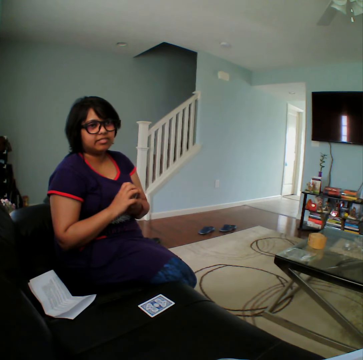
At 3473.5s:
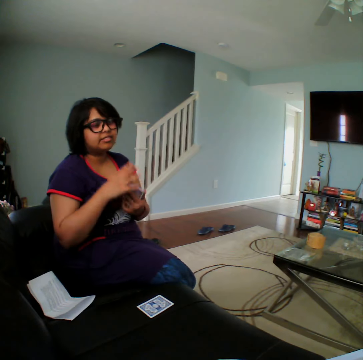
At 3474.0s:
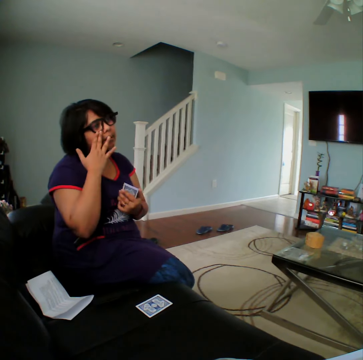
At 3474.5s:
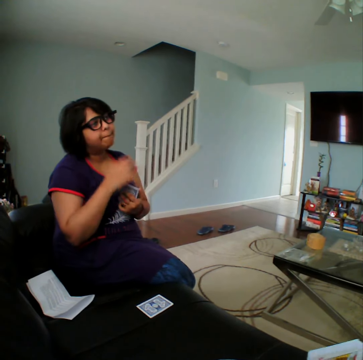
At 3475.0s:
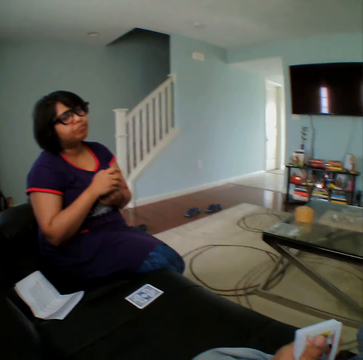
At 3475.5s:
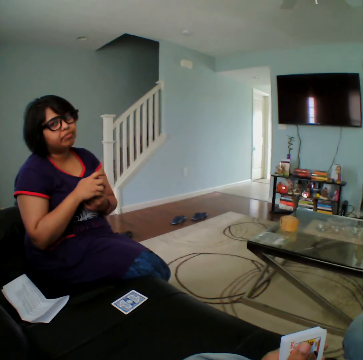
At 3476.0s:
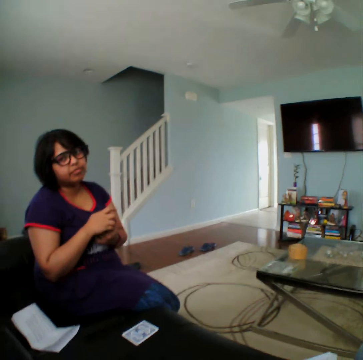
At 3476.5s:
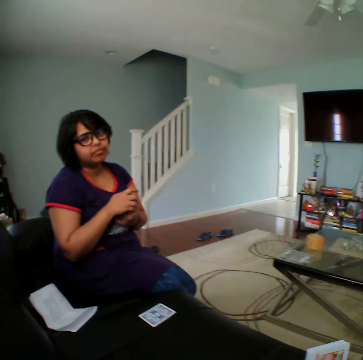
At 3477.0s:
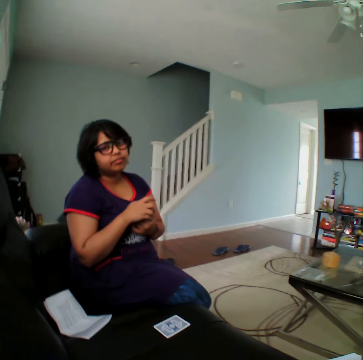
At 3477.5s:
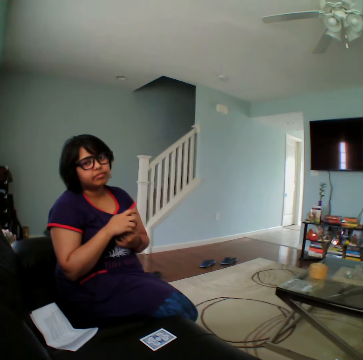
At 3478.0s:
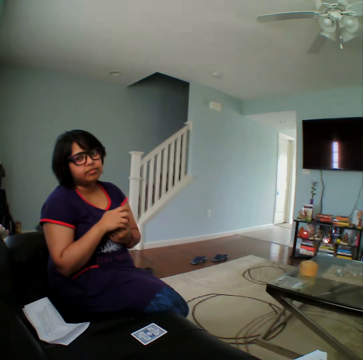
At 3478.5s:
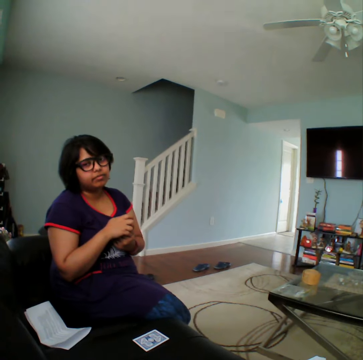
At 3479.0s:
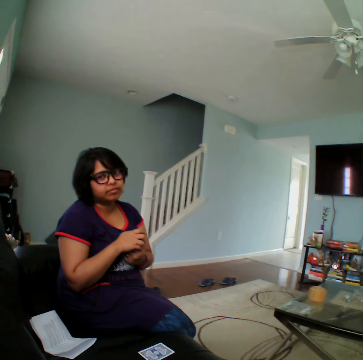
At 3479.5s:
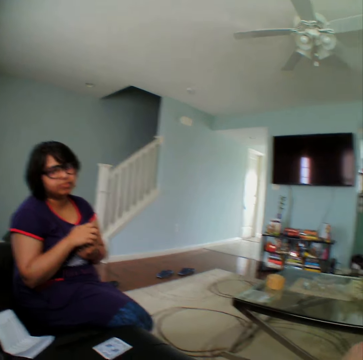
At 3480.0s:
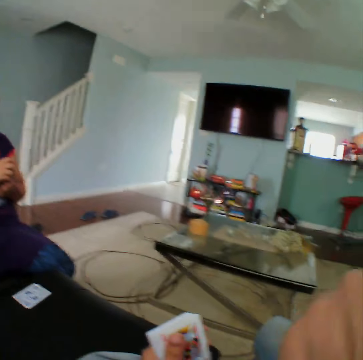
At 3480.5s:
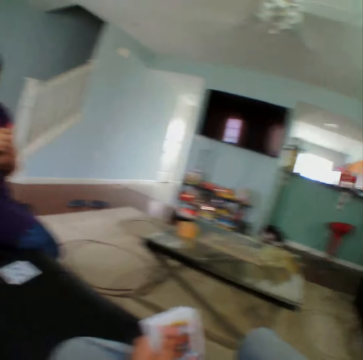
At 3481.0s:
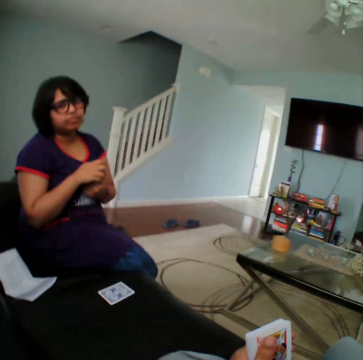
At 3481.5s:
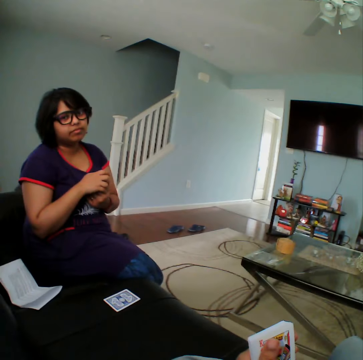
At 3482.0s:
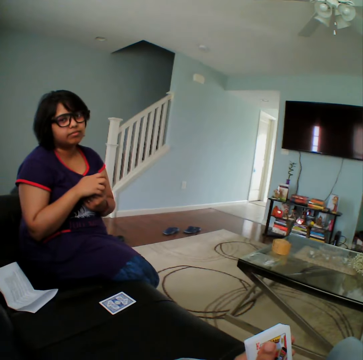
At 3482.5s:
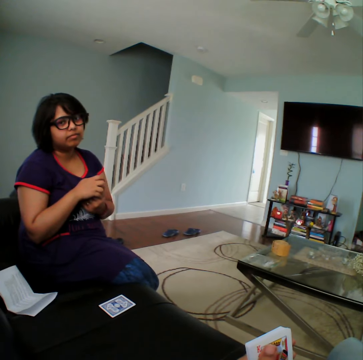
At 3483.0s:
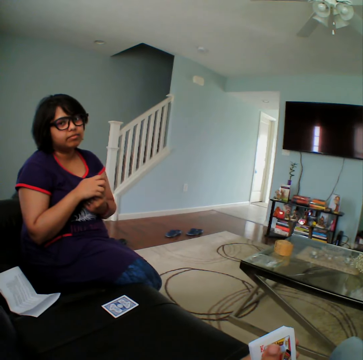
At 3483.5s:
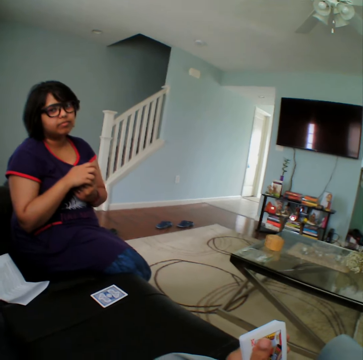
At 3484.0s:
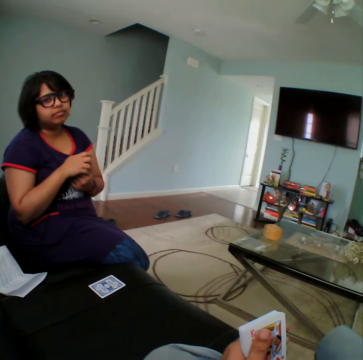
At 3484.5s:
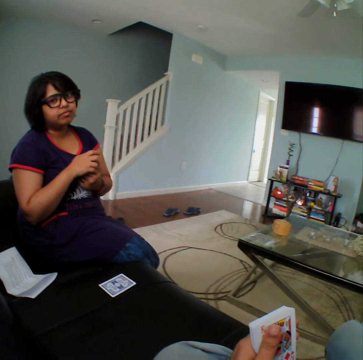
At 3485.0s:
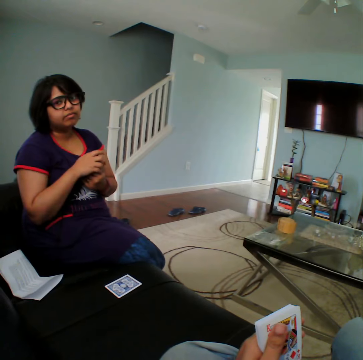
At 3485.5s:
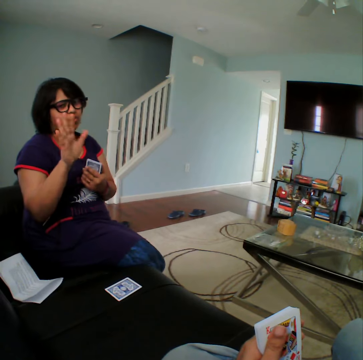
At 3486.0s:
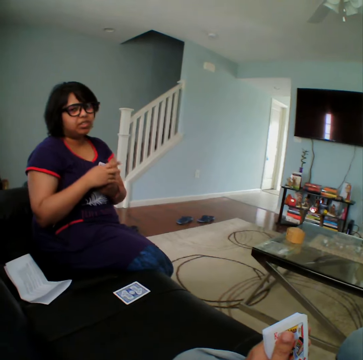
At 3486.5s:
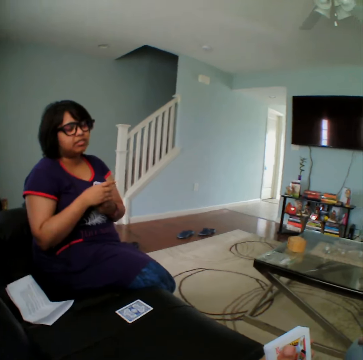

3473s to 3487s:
The camera wearer talks to a woman.

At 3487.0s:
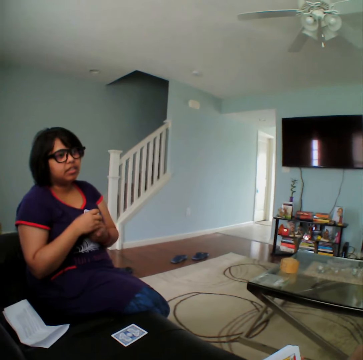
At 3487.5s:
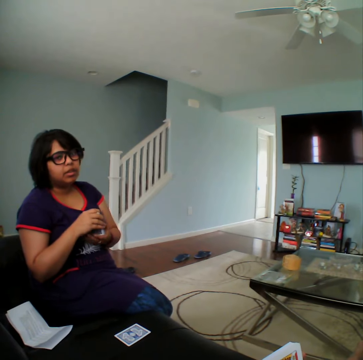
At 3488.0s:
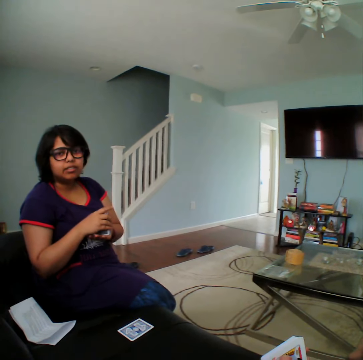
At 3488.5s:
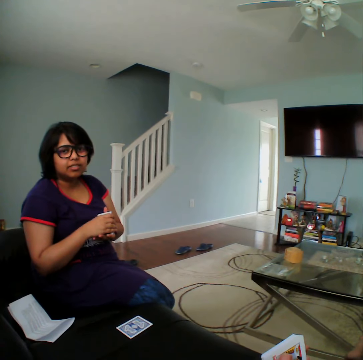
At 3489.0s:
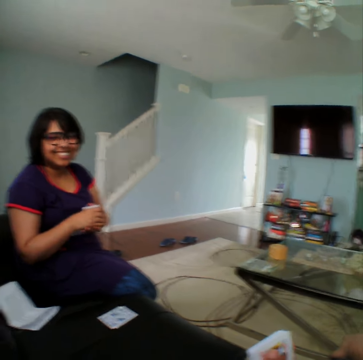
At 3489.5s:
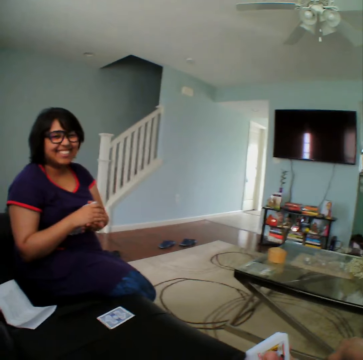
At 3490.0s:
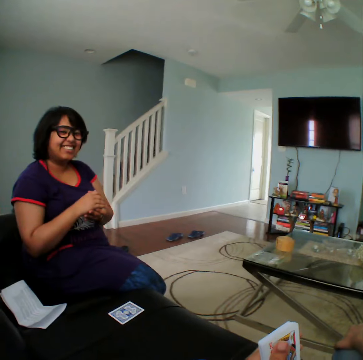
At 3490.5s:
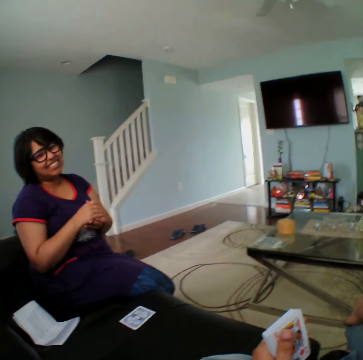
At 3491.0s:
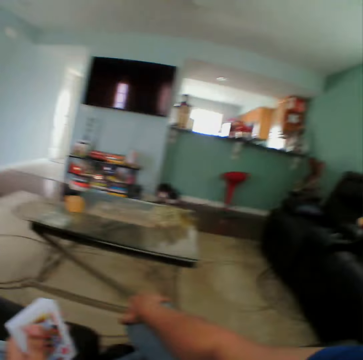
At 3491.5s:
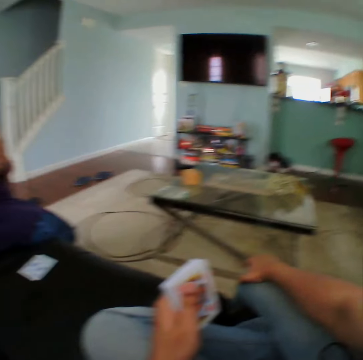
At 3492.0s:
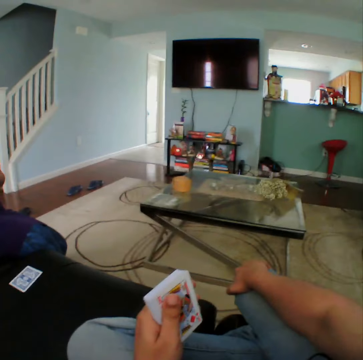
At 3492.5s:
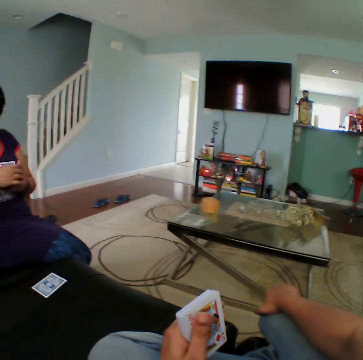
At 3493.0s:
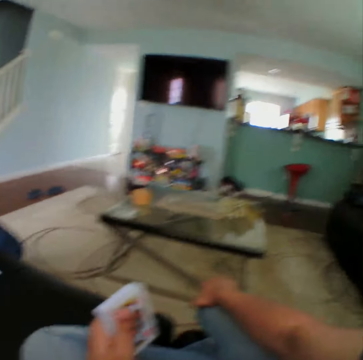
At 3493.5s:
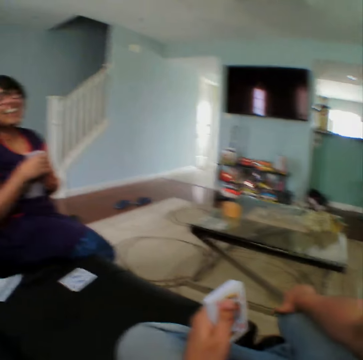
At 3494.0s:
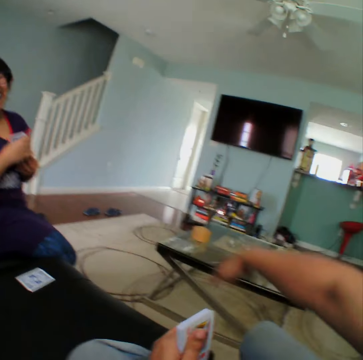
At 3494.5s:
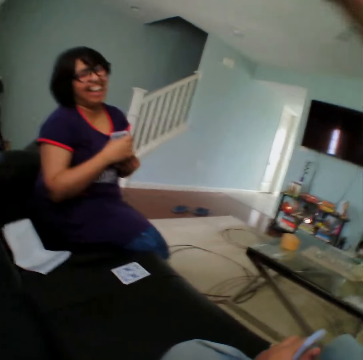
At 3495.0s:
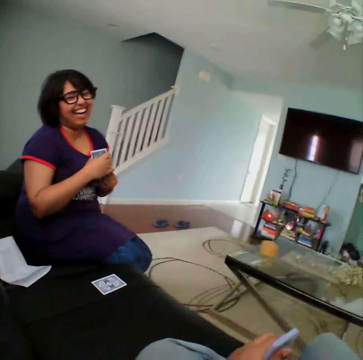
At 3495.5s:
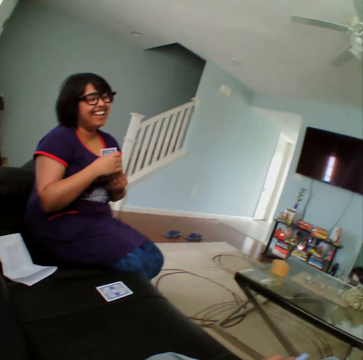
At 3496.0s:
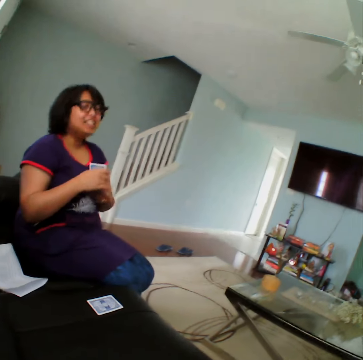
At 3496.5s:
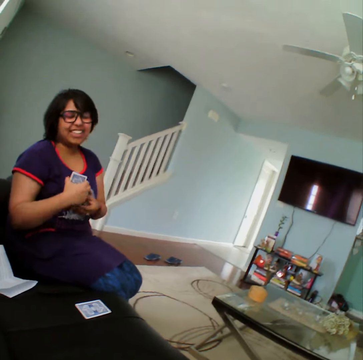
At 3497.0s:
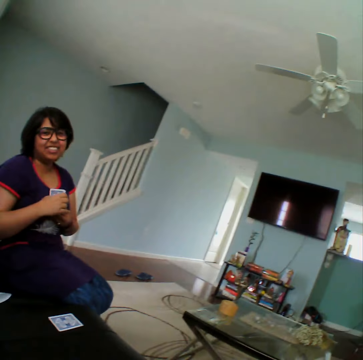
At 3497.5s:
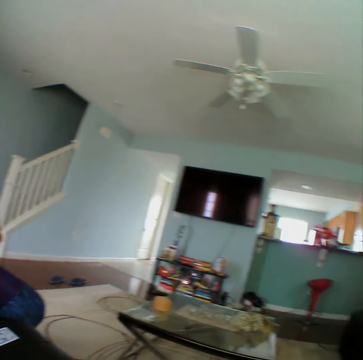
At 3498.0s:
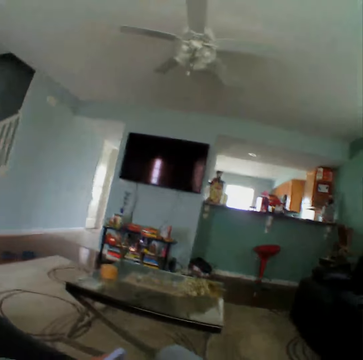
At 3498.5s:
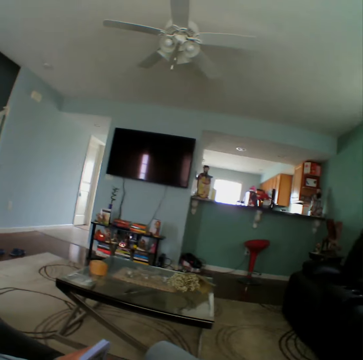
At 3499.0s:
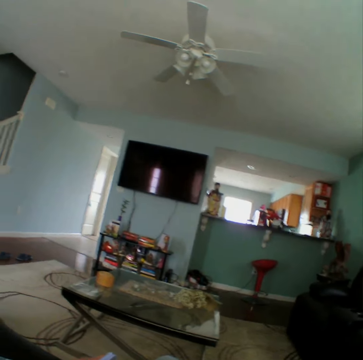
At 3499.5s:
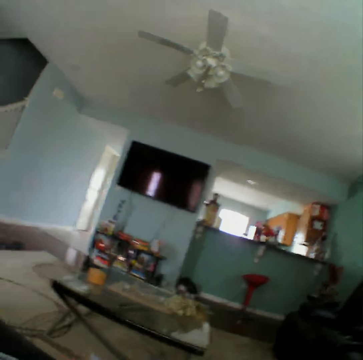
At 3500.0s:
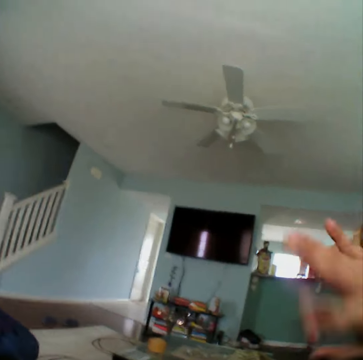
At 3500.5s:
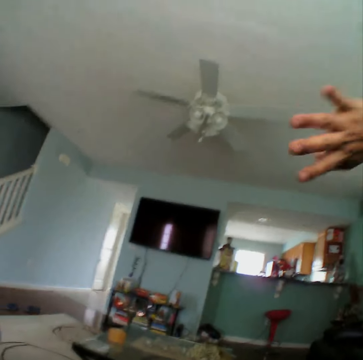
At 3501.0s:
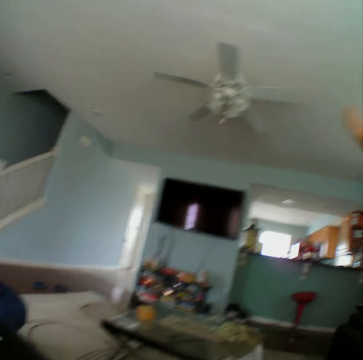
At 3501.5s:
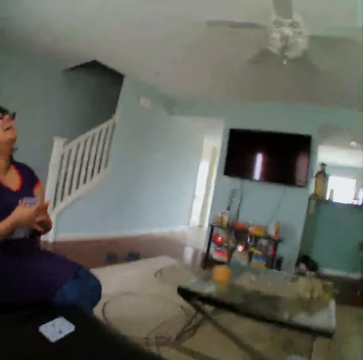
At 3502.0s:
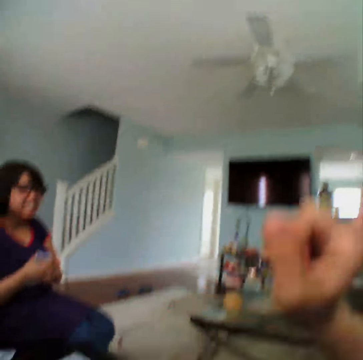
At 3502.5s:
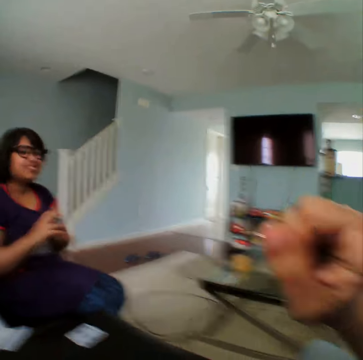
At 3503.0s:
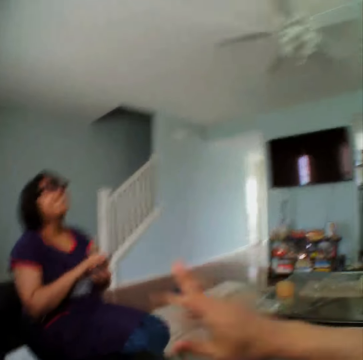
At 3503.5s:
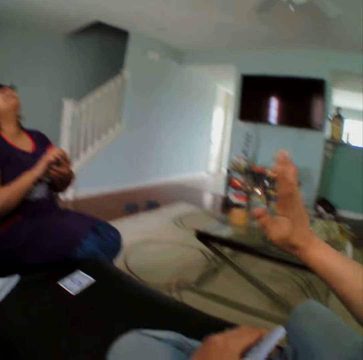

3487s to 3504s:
The camera wearer looks around the apartment. They talk to a woman.

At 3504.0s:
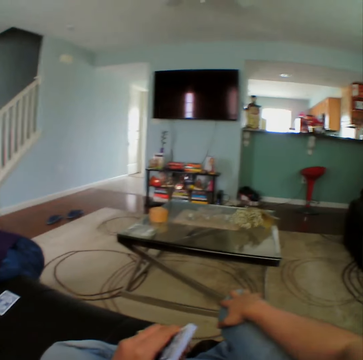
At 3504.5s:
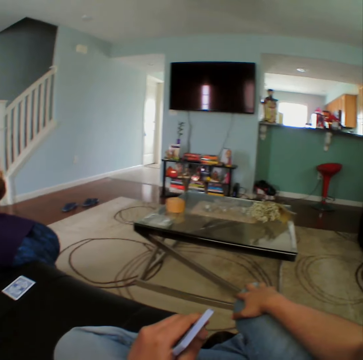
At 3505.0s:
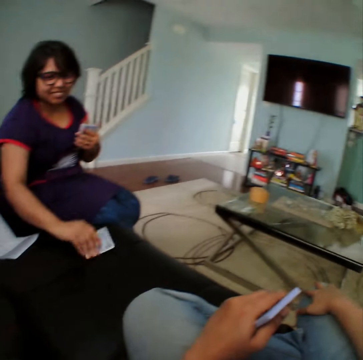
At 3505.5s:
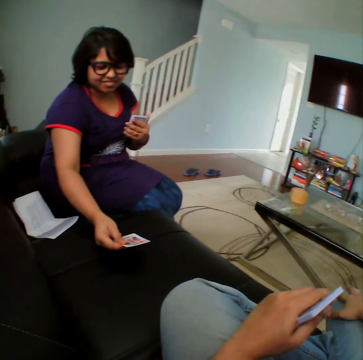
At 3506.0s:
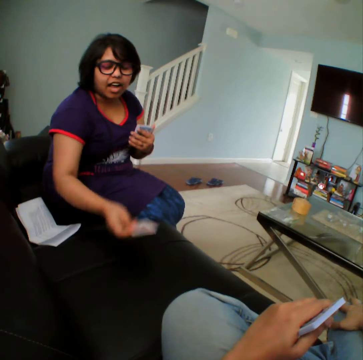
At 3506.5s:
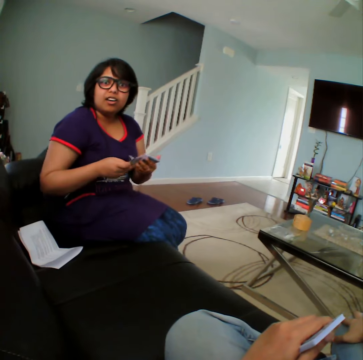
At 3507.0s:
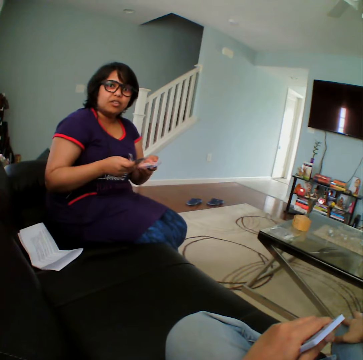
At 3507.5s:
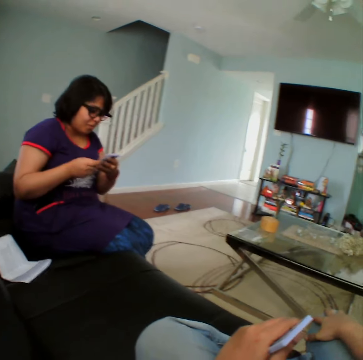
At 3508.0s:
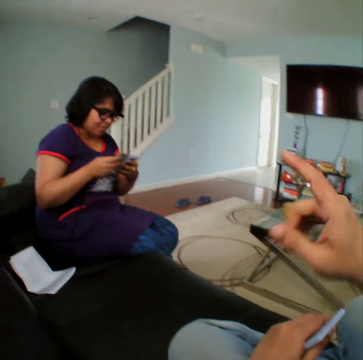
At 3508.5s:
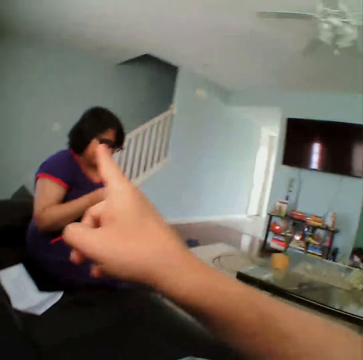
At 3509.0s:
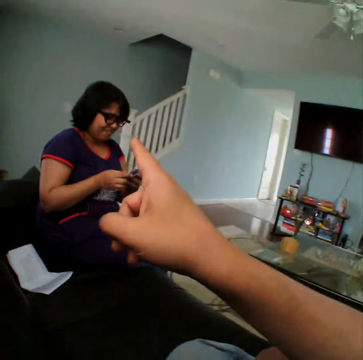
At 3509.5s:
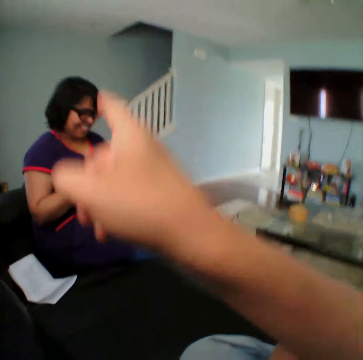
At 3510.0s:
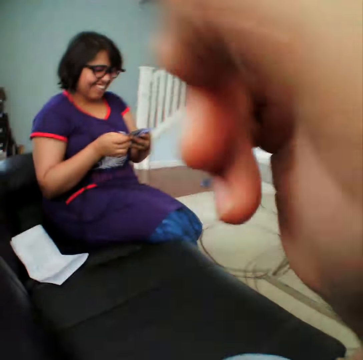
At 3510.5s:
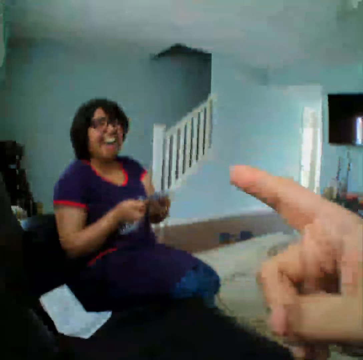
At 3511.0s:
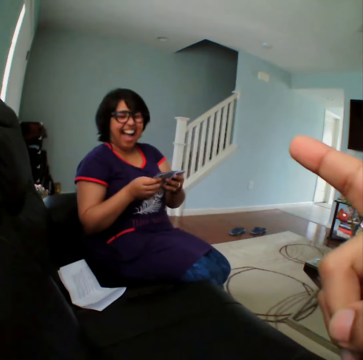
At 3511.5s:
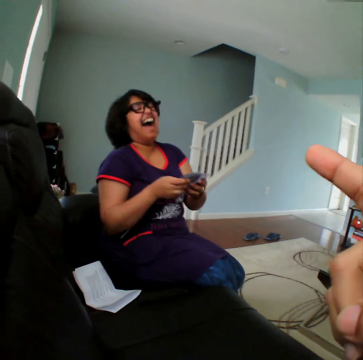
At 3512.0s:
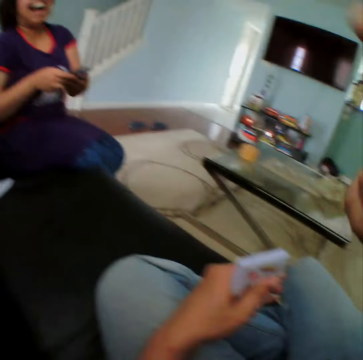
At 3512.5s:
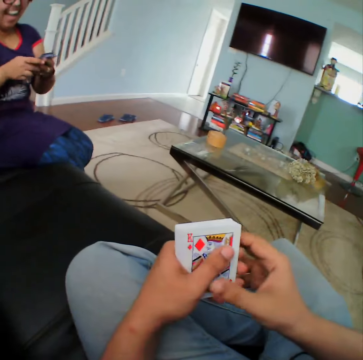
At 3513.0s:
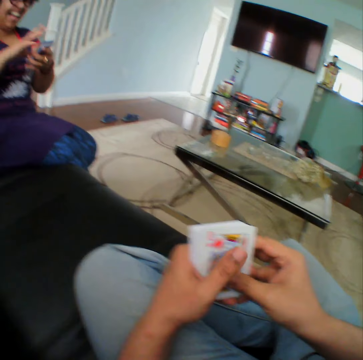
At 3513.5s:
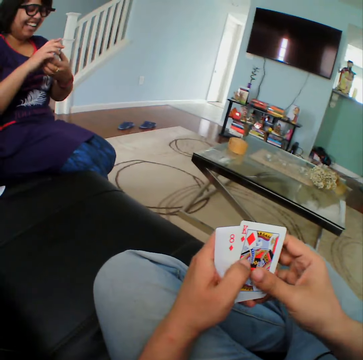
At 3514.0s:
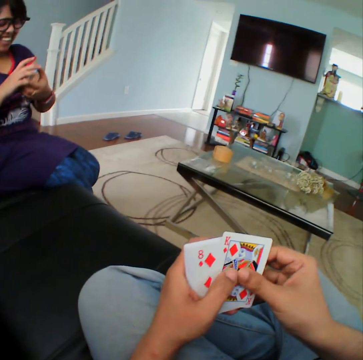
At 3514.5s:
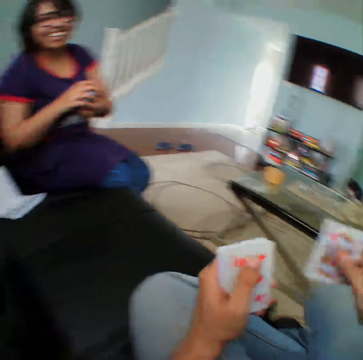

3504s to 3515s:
A woman picks a card from the sofa. The camera wearer talks to the woman. He inspects the cards on his hands.
